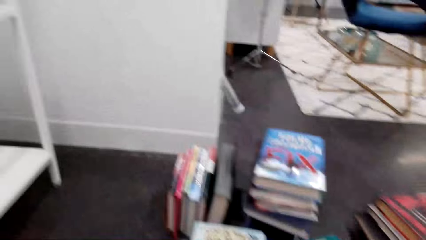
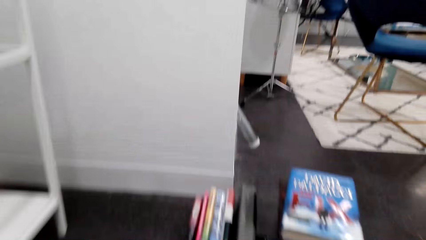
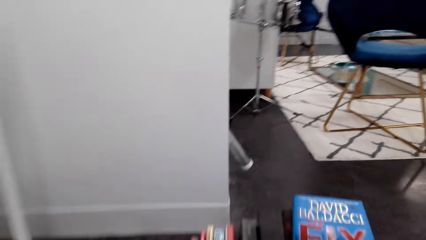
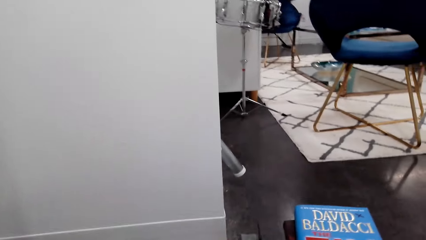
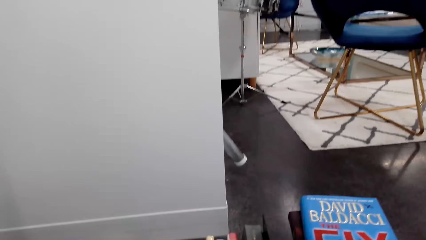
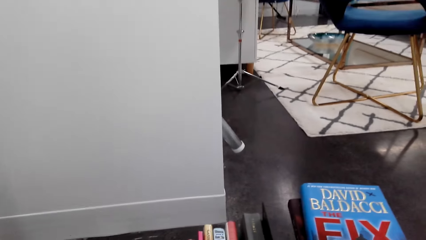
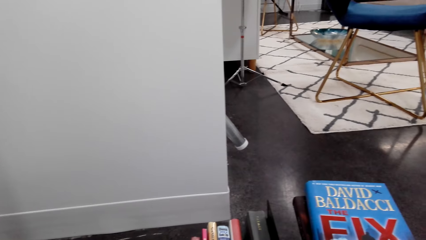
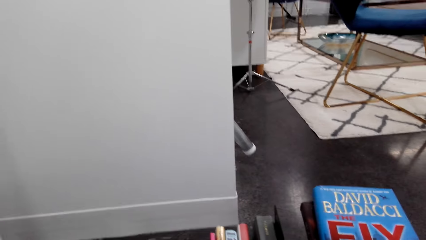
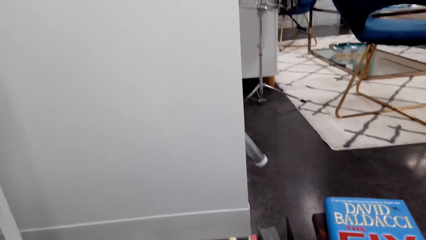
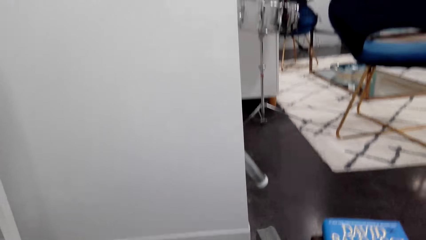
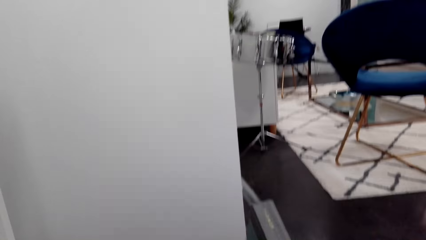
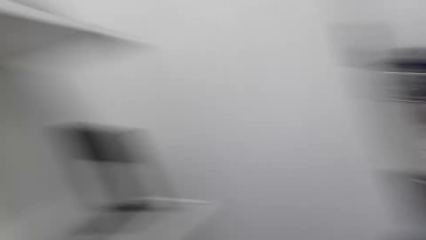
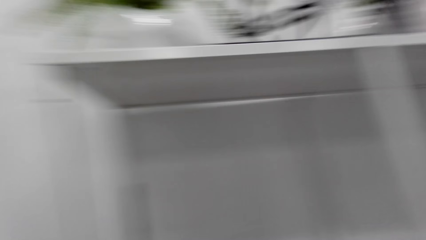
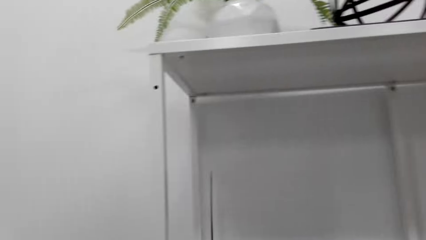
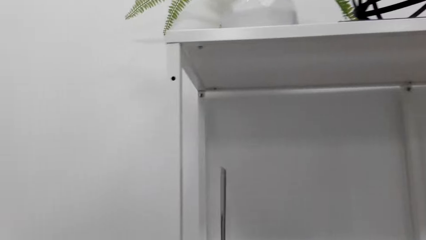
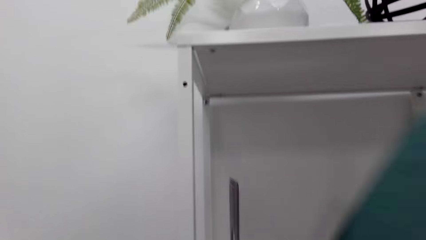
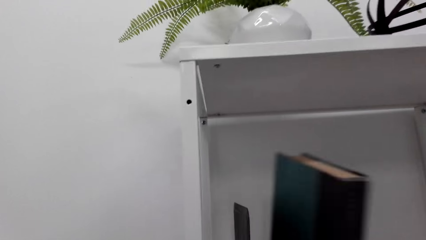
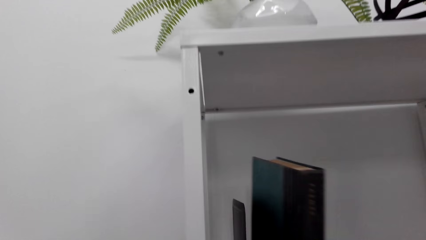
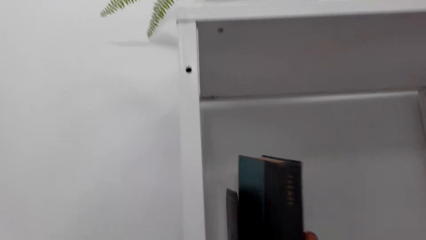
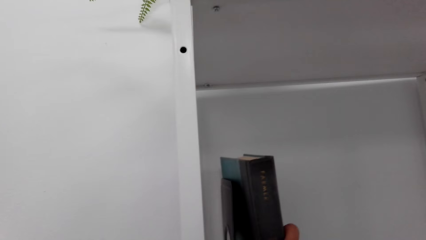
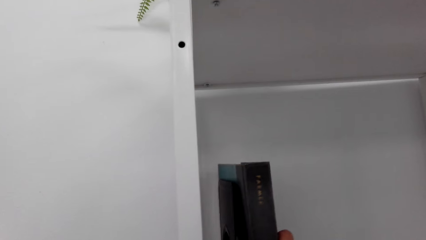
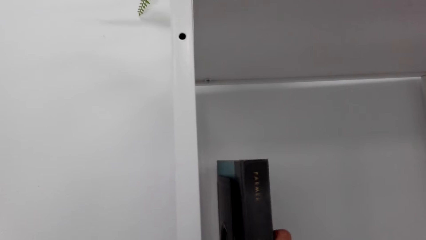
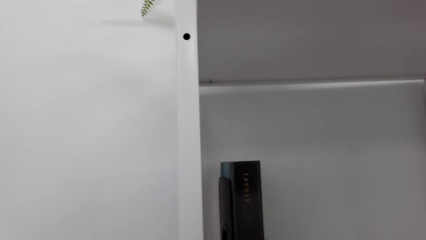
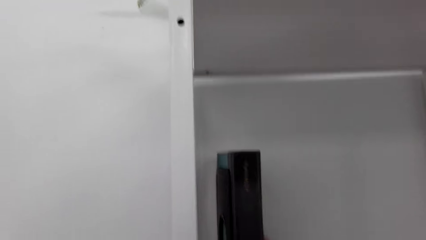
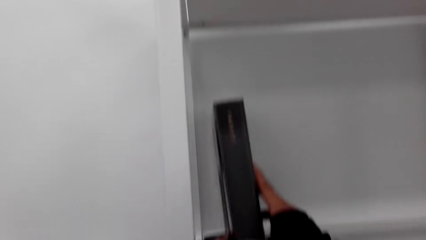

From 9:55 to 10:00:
The camera wearer picks up the book from the ground with the right hand. They move the book. They put the book on the shelf. They arrange the book on the shelf.

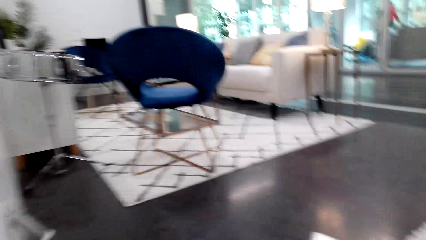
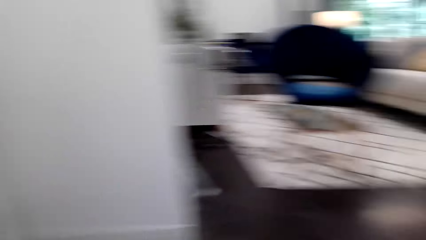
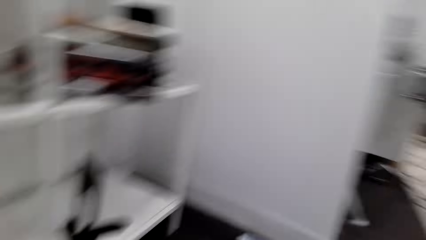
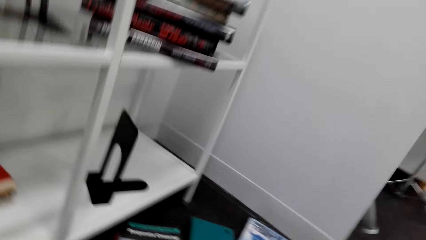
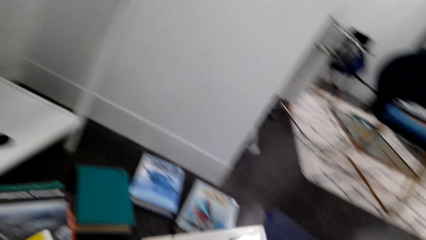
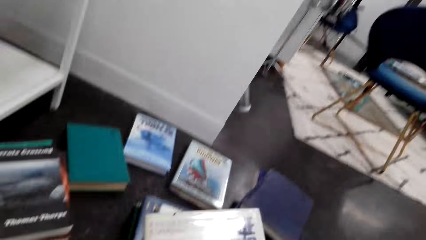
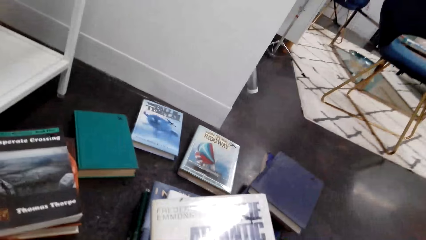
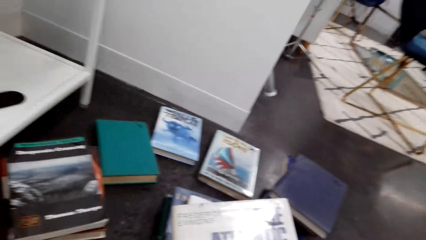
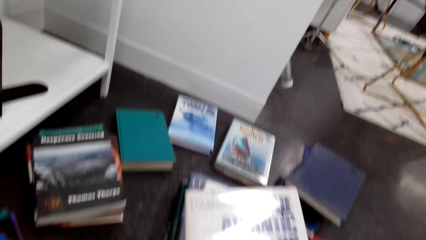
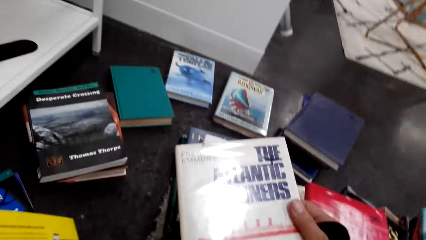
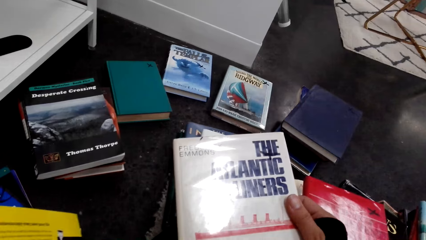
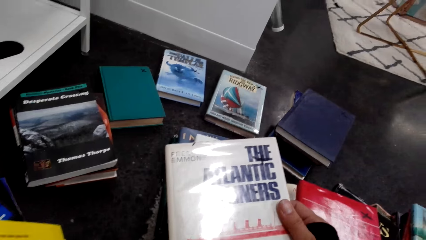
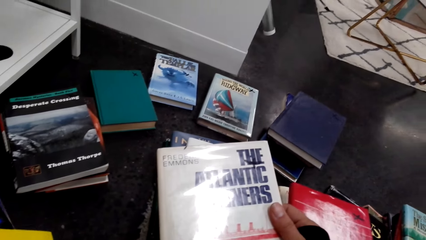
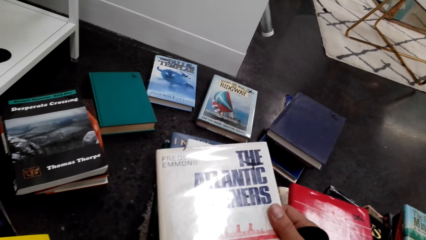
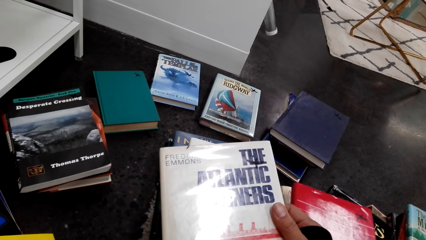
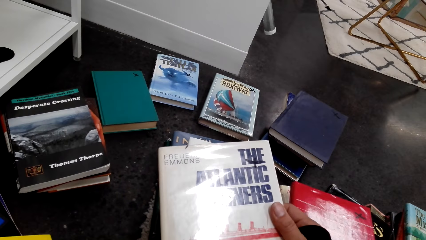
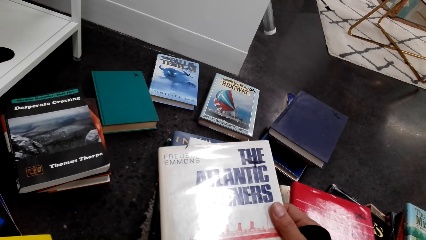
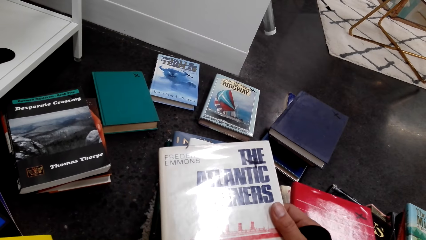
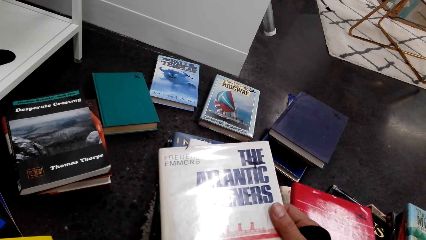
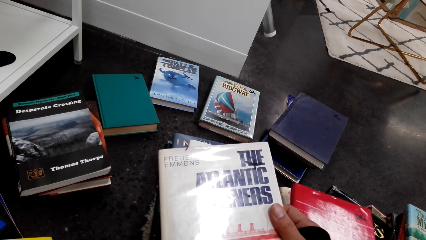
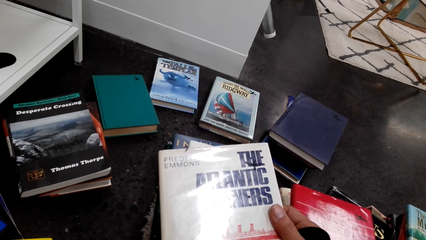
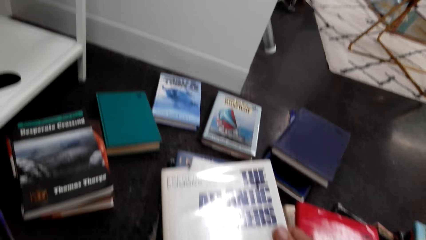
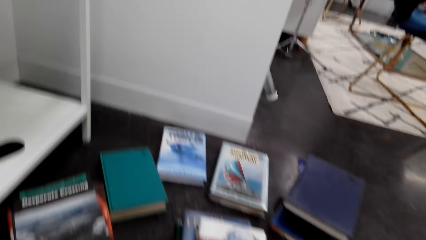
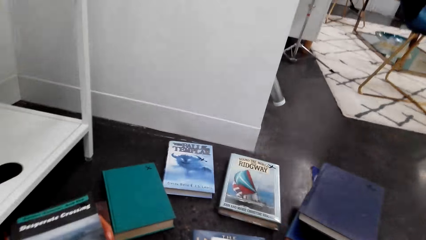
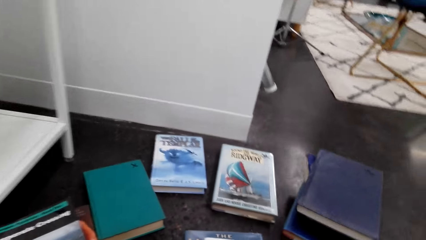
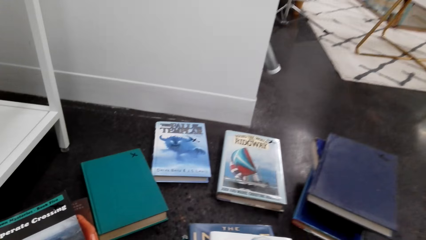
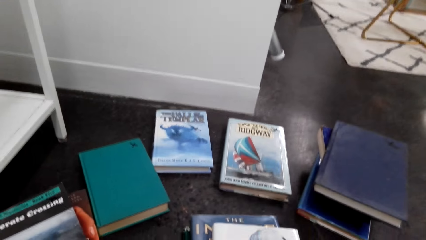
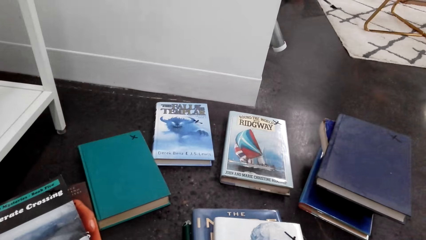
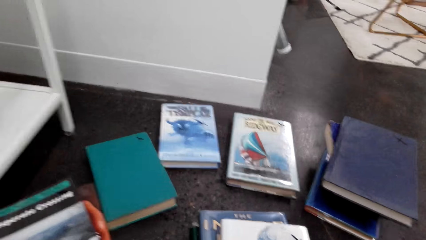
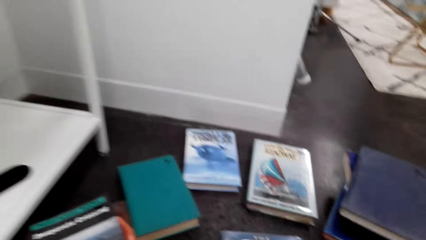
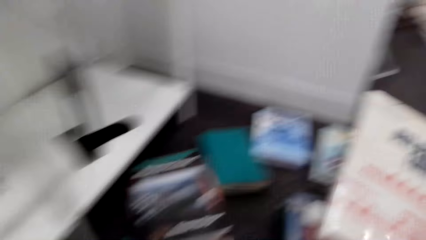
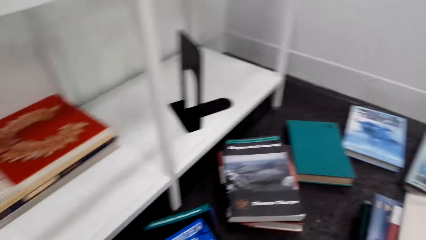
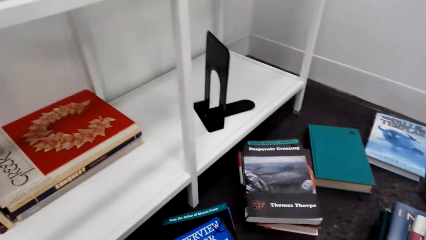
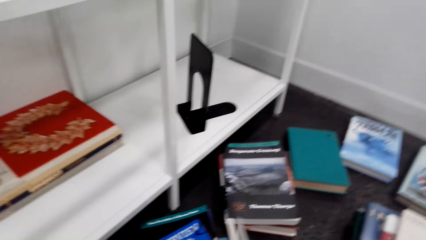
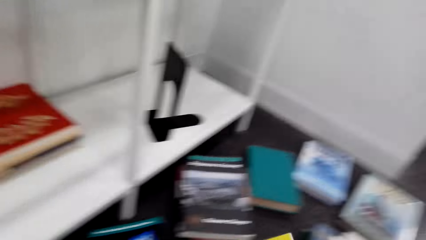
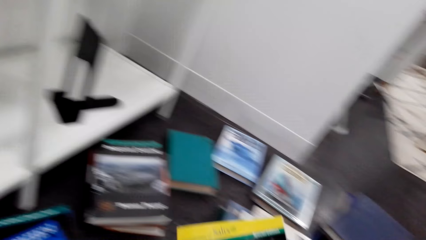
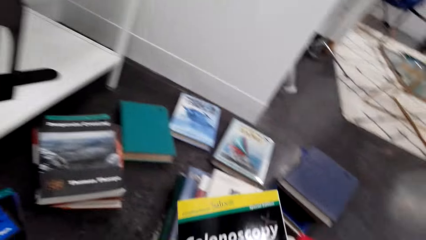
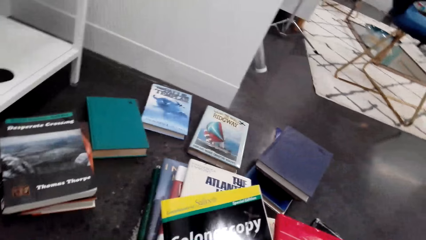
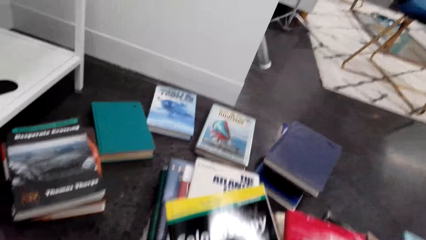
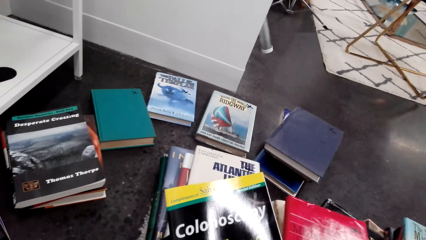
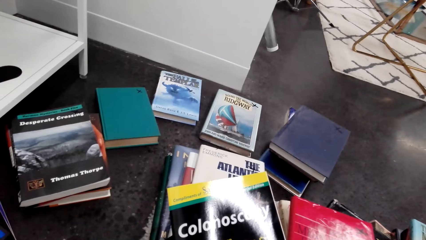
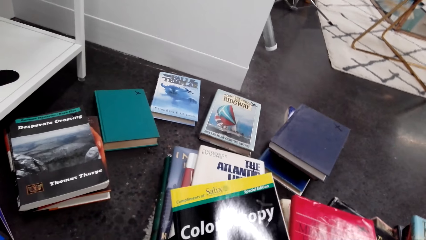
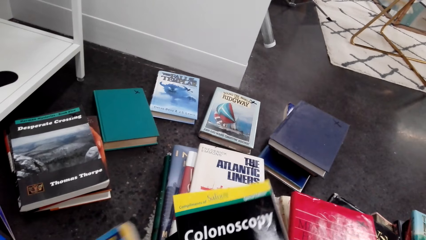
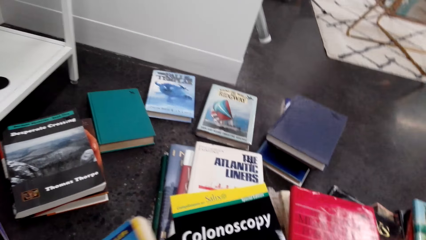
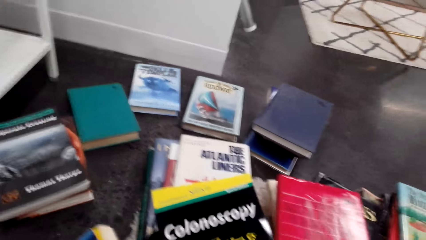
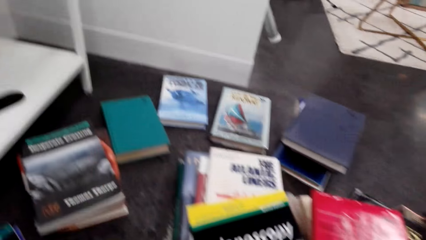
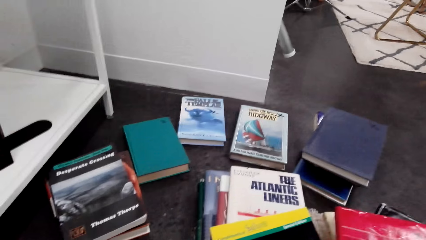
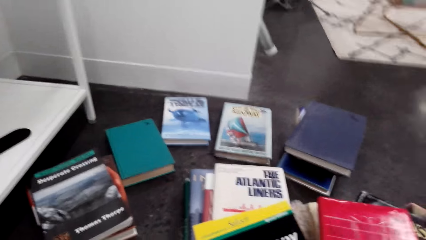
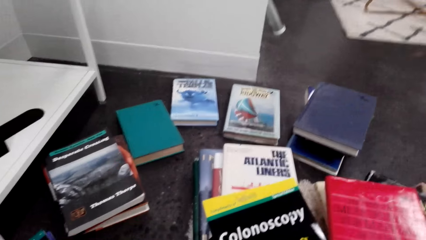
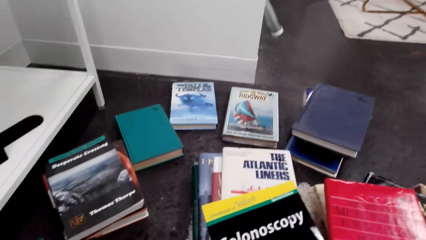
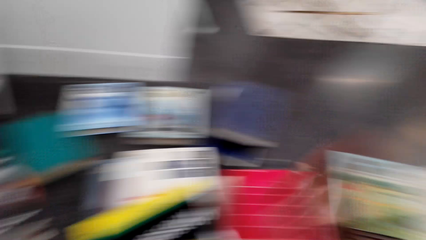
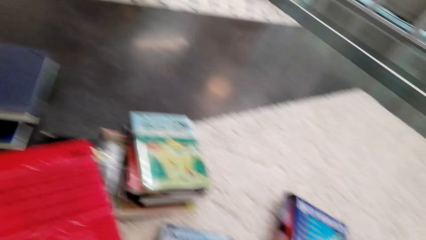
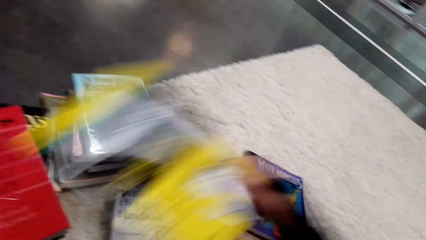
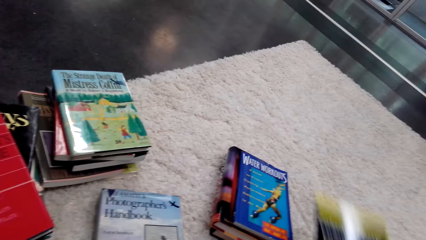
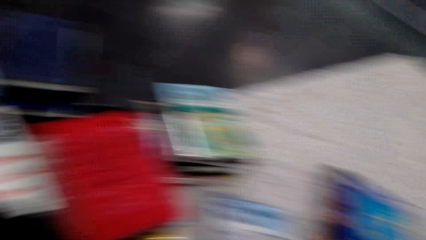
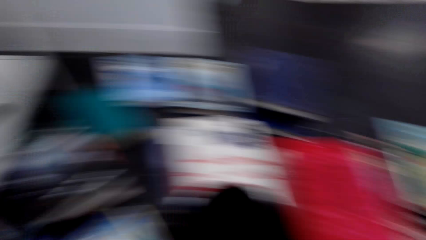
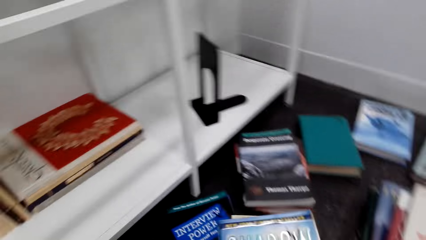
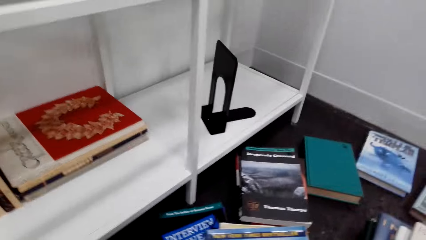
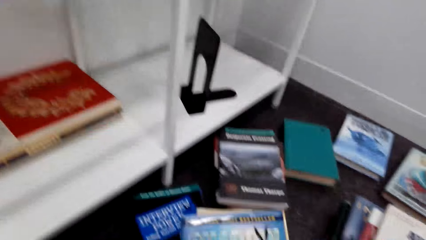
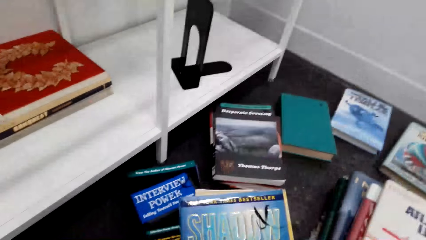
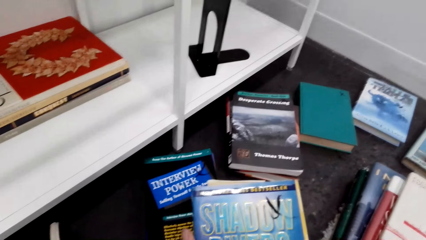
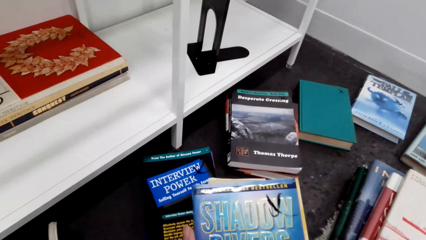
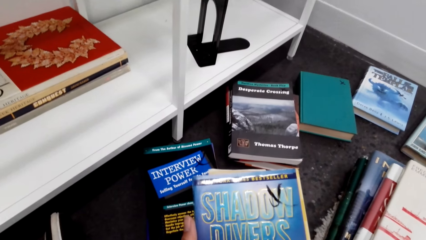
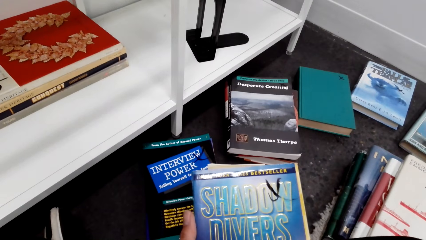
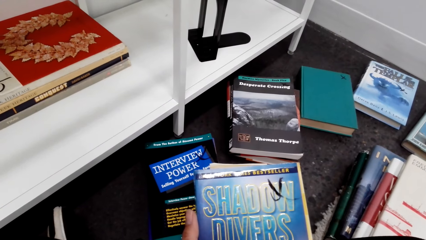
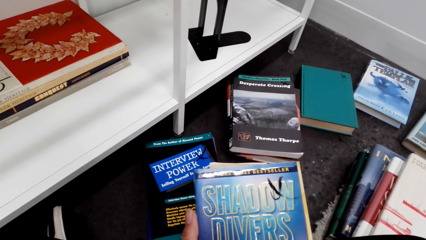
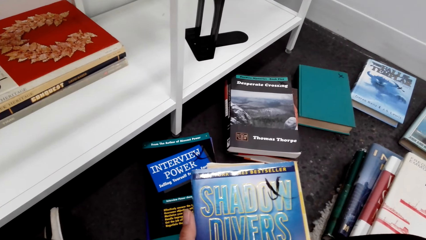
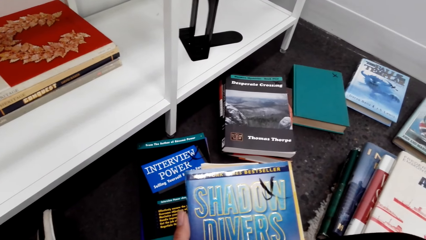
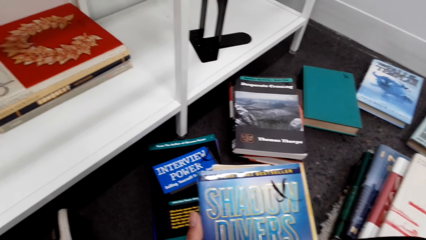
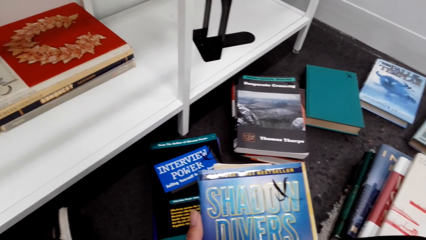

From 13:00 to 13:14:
The camera wearer looks at the book. They hold the book. They drop the book on the floor. They pick up the book with the right hand. They move the book. They stare at the book. They drop the book on the floor. They stare at the book. They hold the book.
